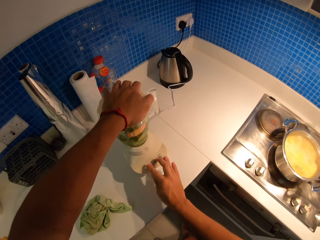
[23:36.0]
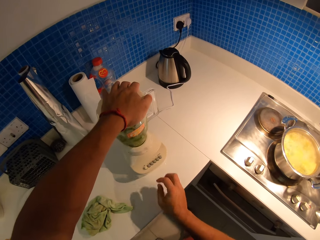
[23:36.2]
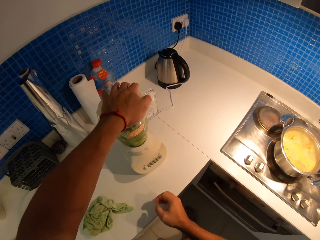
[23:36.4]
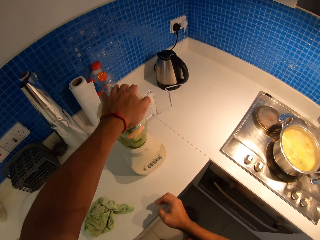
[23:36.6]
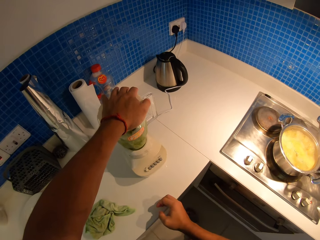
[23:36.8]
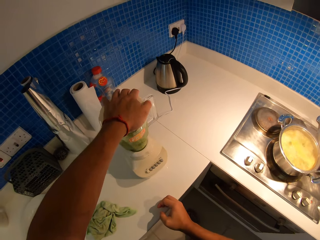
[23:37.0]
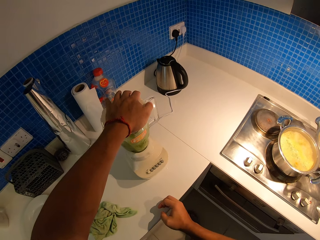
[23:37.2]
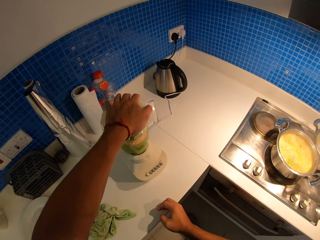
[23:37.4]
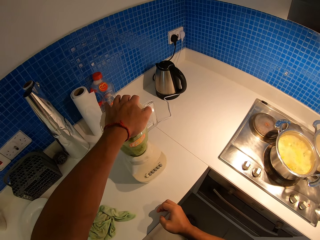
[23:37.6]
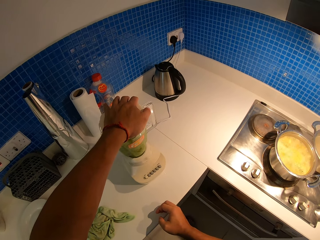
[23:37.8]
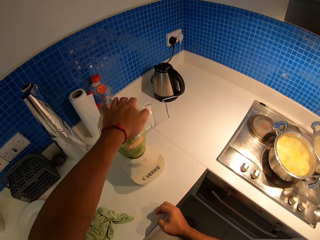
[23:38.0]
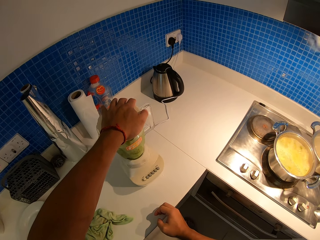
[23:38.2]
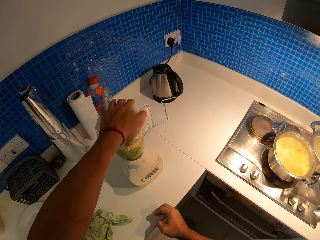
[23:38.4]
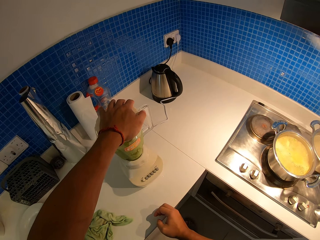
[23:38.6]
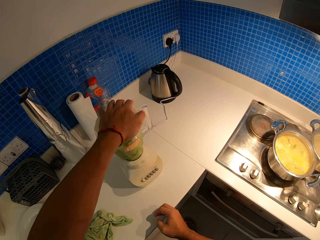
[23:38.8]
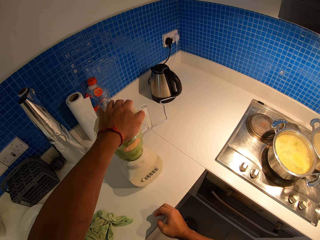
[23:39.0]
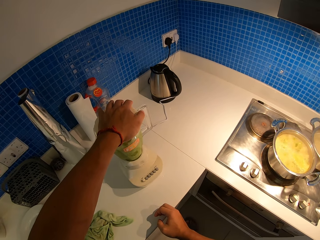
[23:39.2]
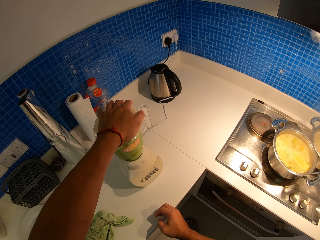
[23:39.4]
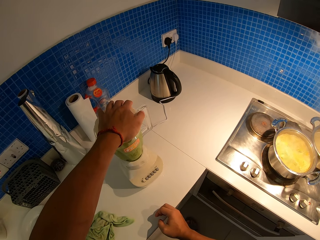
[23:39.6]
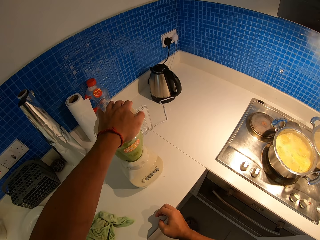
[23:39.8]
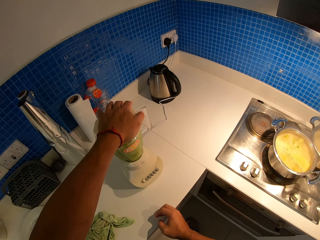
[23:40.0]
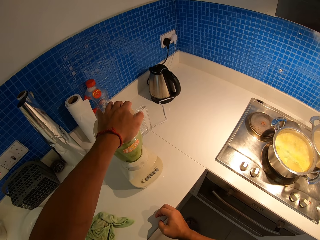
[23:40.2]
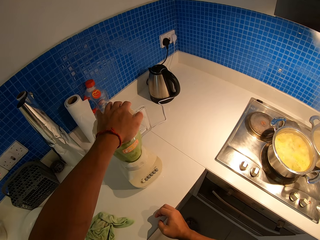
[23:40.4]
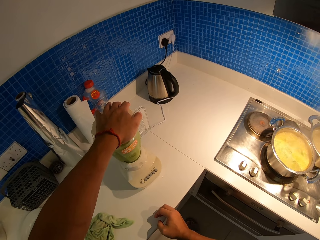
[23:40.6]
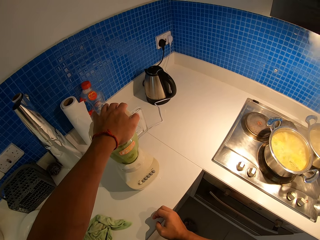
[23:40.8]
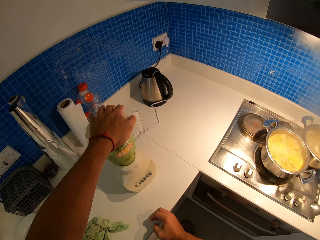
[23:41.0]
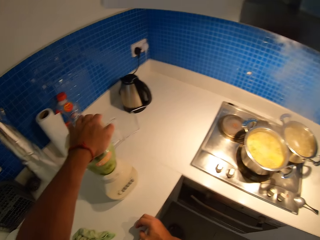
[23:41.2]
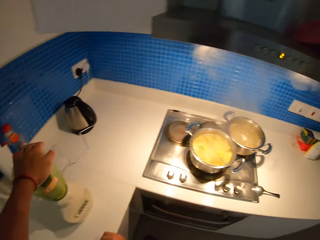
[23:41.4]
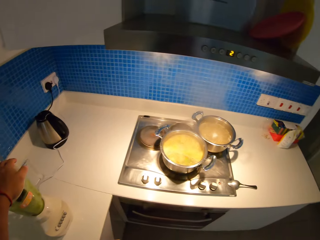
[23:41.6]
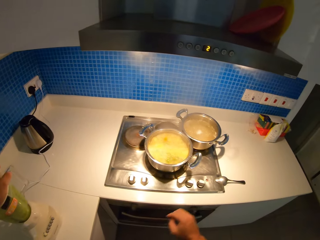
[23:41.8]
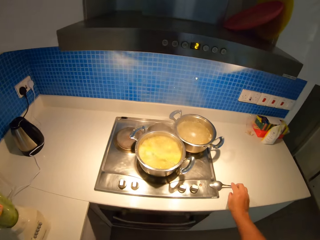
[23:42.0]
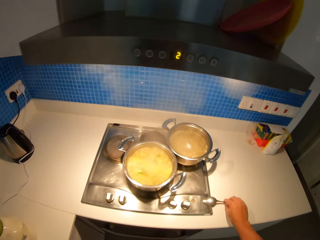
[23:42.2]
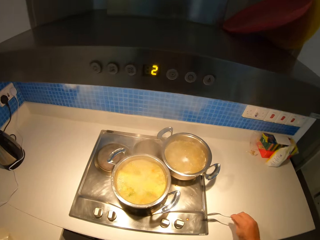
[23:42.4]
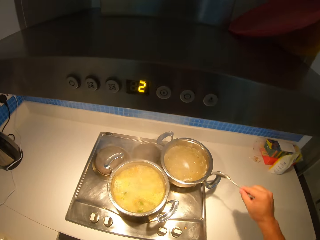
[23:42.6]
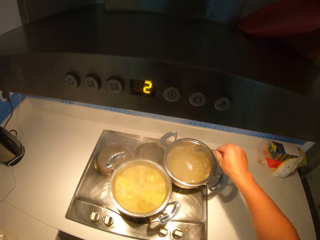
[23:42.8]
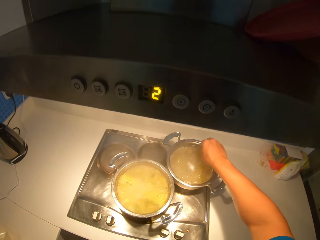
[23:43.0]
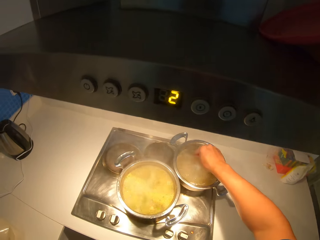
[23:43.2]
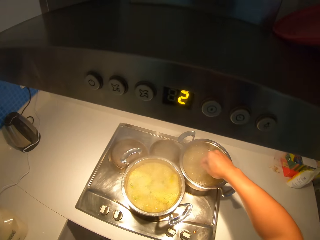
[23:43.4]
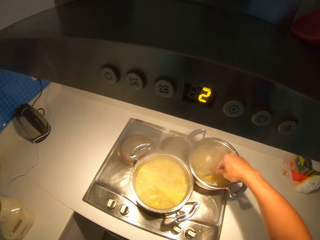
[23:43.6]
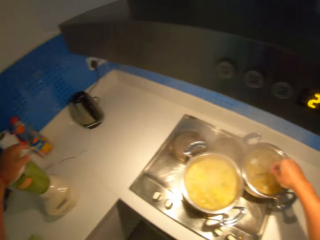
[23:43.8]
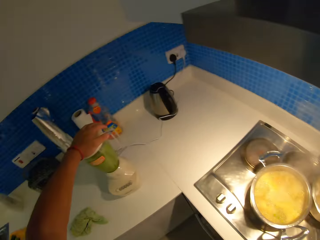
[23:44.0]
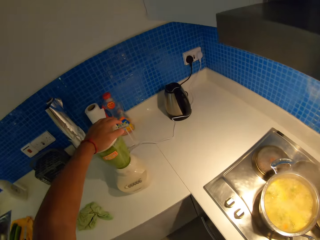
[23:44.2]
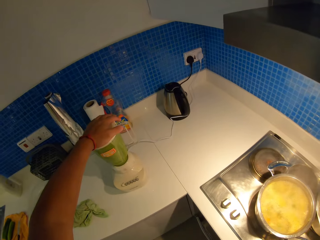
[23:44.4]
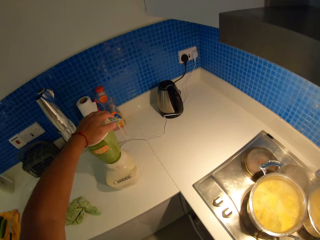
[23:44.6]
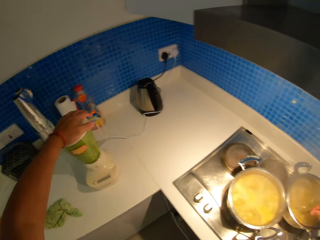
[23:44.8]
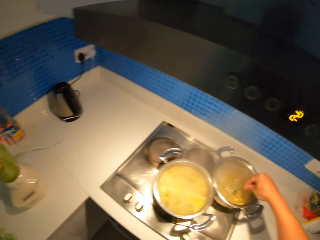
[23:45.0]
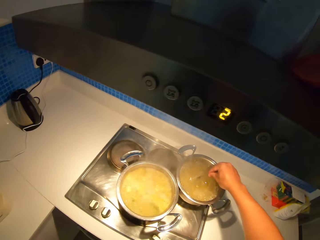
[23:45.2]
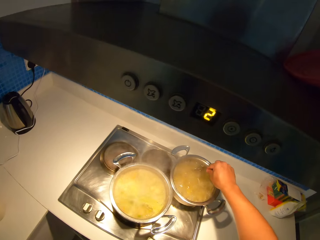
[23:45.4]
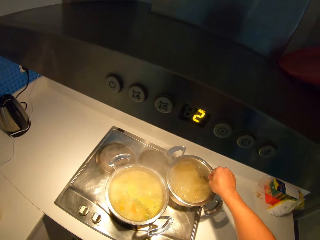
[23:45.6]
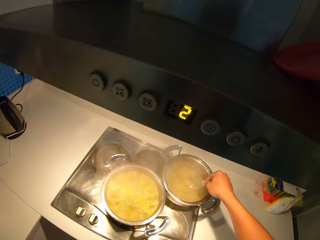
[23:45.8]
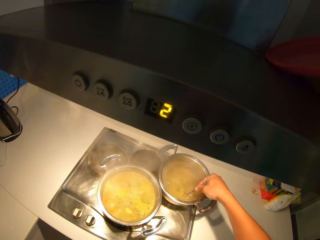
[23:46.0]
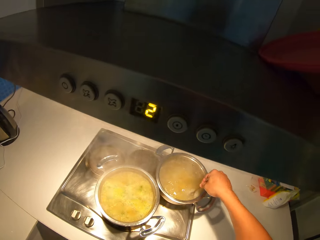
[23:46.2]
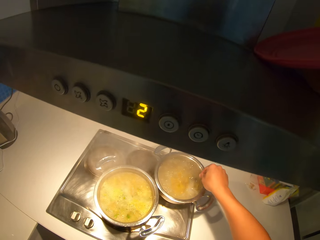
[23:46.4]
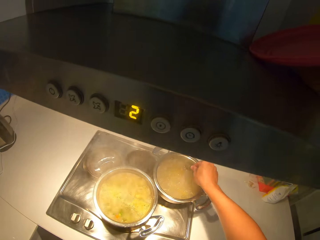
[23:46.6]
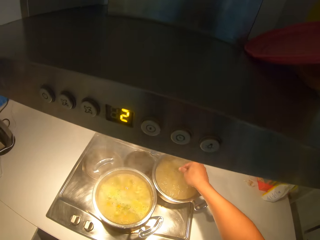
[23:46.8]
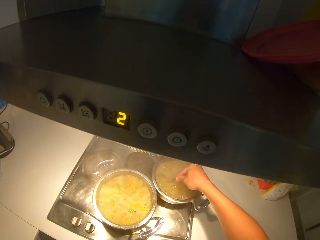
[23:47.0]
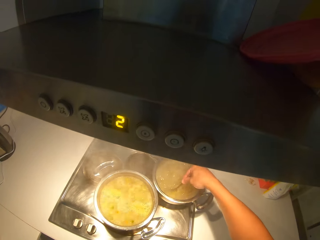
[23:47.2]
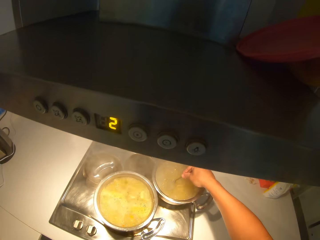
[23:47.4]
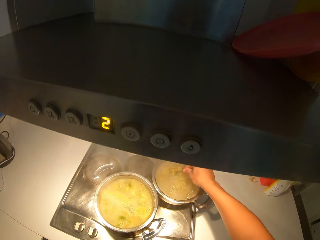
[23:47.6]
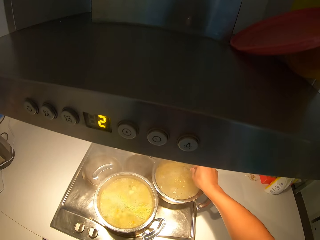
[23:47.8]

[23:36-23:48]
The camera wearer blends cucumber in the blender. They pick up a spoon. They stir the macaroni pot with the spoon.

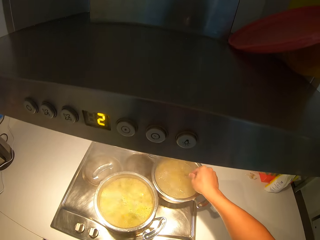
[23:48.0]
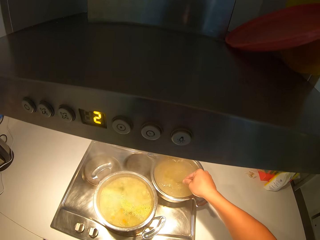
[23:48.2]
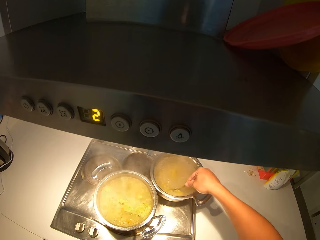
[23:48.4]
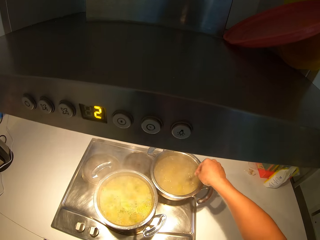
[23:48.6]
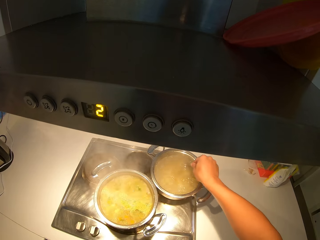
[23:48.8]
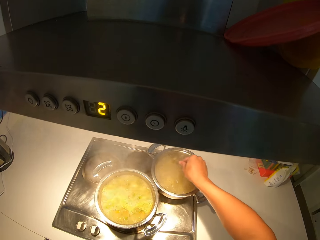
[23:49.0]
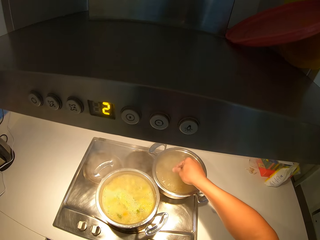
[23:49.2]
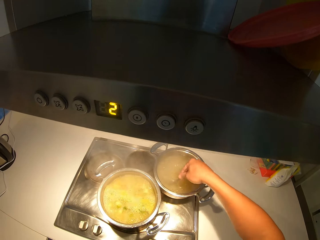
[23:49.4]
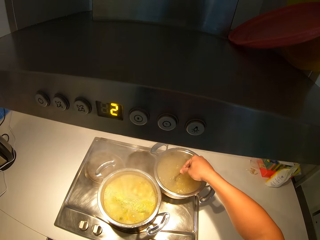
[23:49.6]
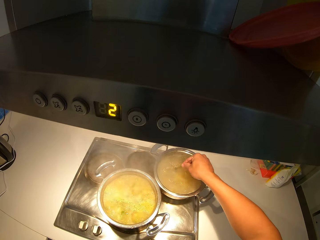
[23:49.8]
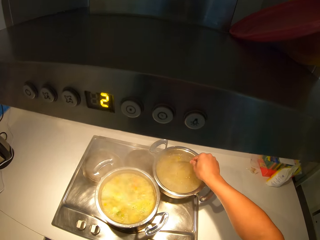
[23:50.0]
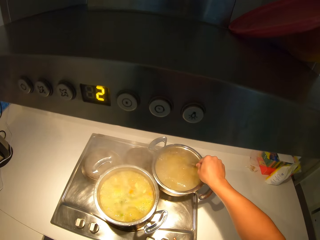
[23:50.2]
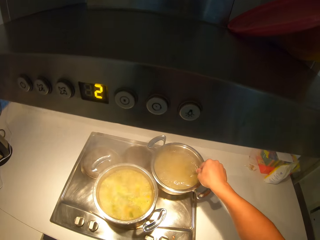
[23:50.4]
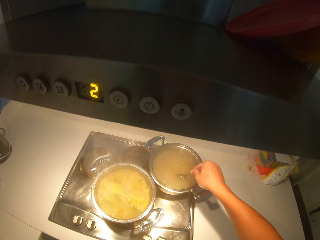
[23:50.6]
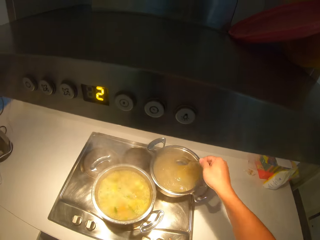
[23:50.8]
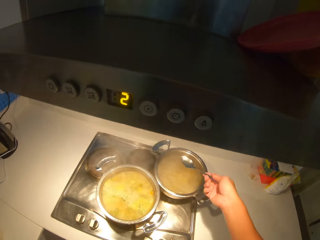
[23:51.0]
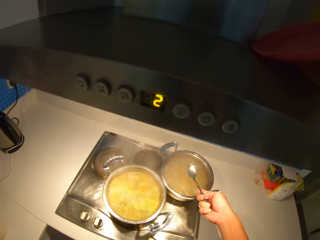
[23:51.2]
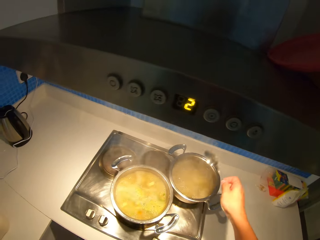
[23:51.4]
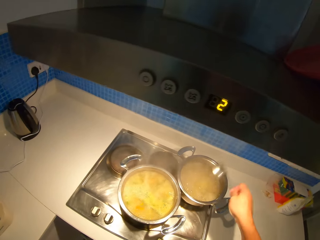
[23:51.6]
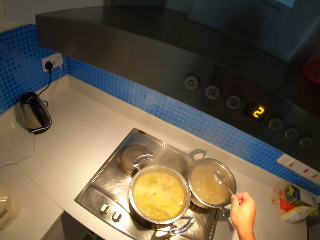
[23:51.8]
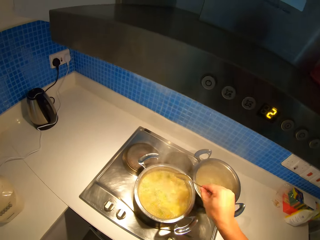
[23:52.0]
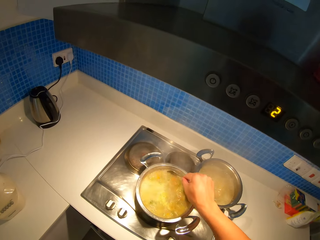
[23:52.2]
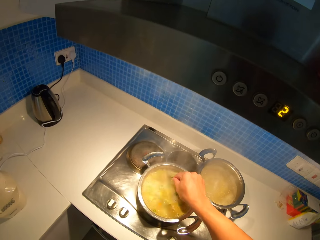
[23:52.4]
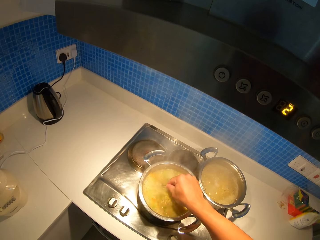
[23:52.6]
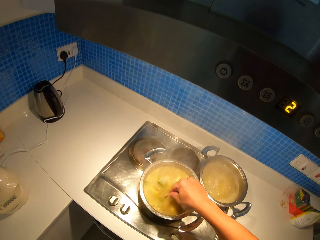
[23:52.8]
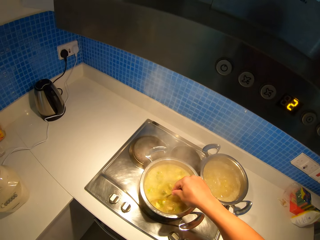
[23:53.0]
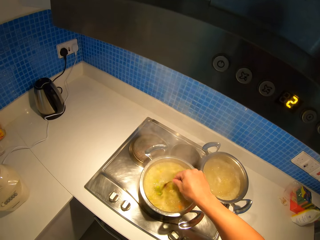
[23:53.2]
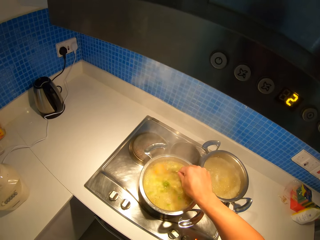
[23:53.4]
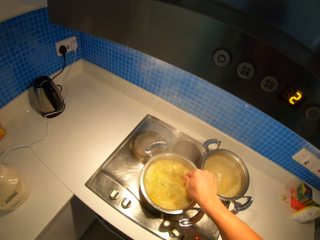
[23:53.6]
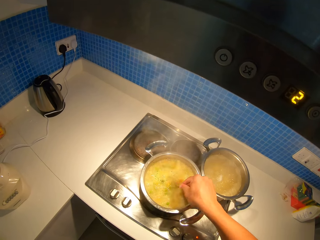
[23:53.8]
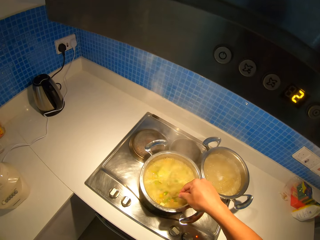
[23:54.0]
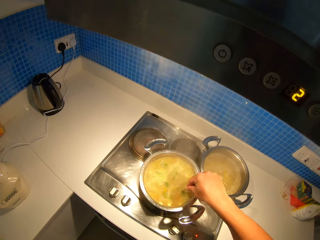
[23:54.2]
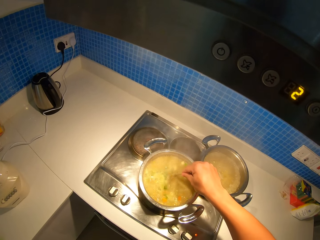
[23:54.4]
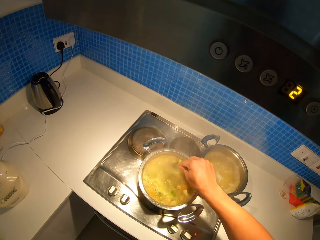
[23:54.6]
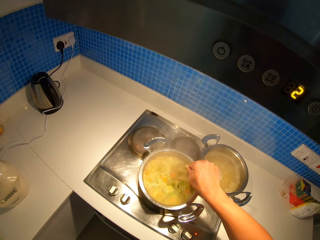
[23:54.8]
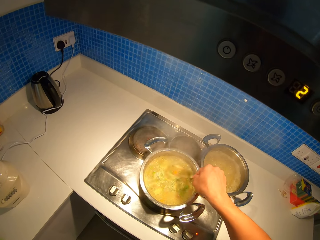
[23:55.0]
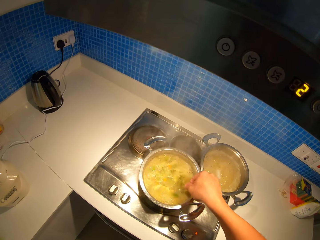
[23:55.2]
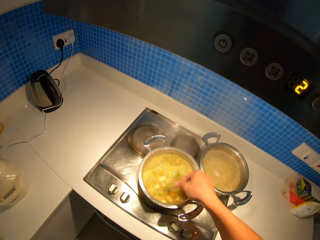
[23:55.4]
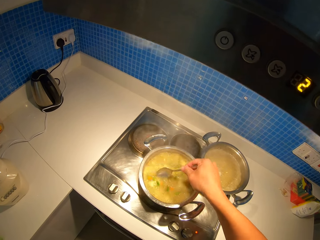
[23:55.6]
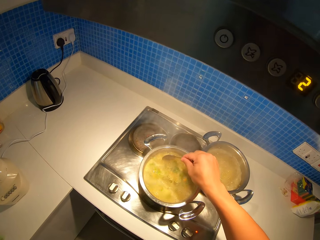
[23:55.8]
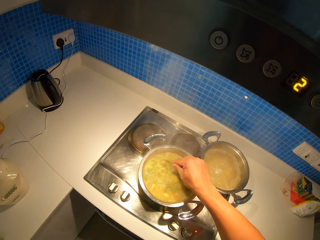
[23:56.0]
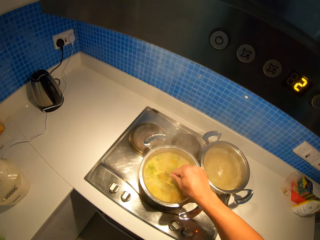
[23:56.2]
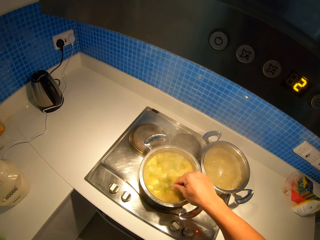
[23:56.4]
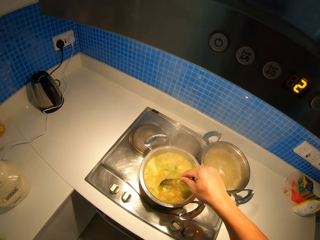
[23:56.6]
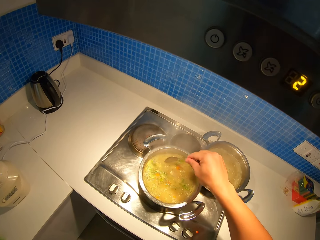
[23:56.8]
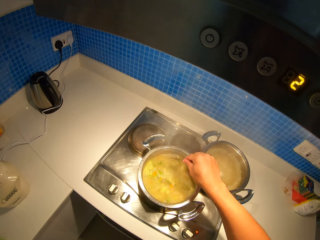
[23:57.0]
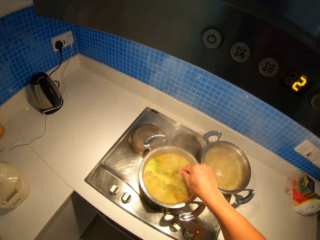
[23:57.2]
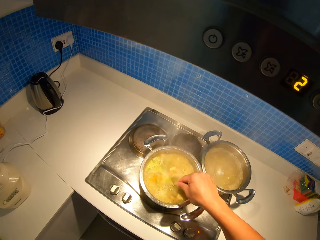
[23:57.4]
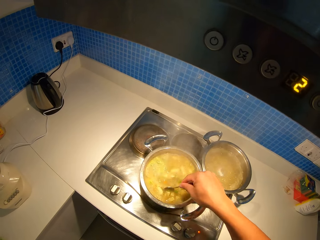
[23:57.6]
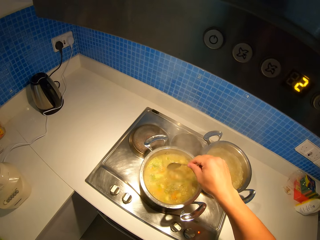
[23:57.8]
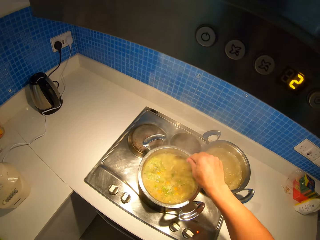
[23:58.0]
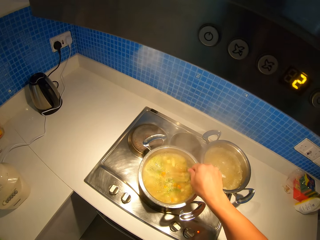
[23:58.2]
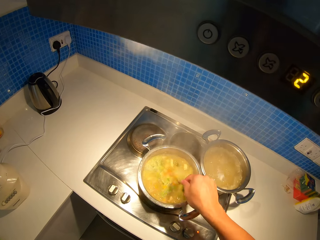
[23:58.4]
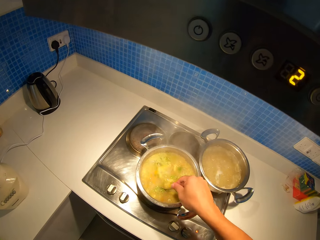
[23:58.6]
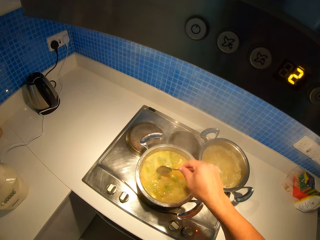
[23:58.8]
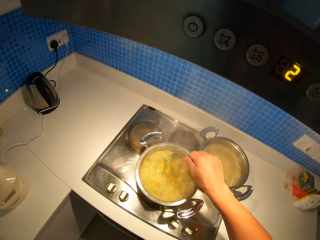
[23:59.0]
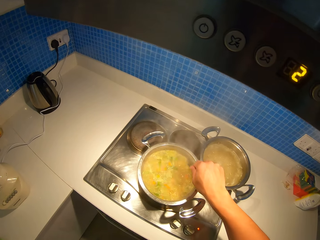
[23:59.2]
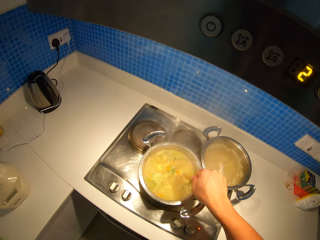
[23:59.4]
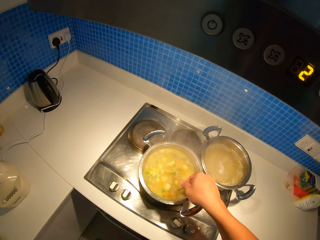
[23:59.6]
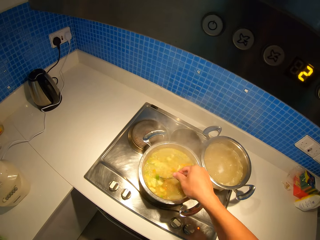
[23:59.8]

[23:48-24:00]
The camera wearer stirs the stew pot with a spoon.
